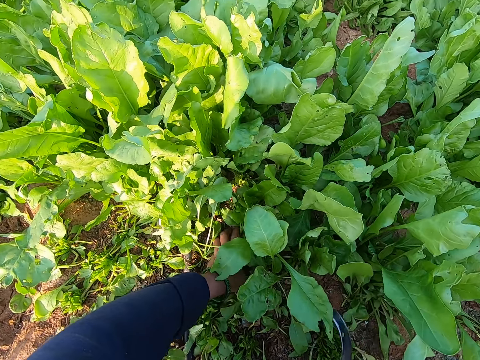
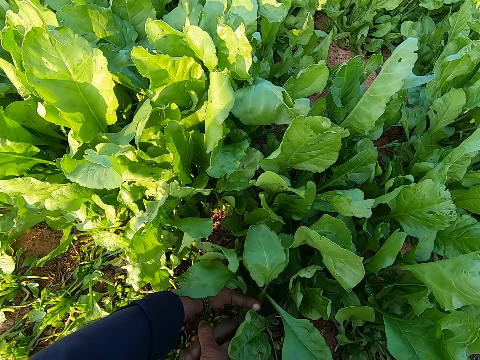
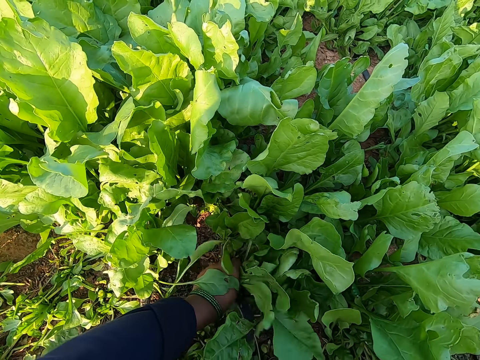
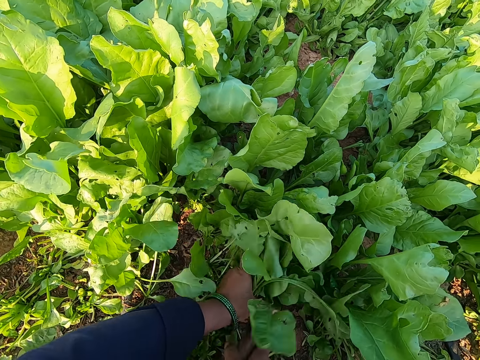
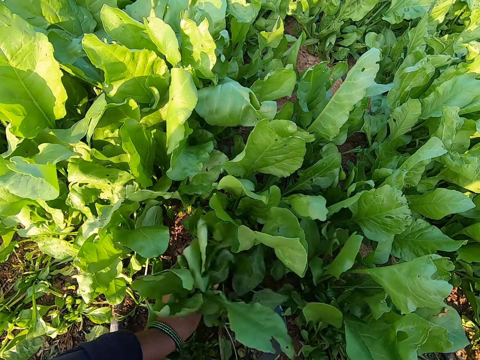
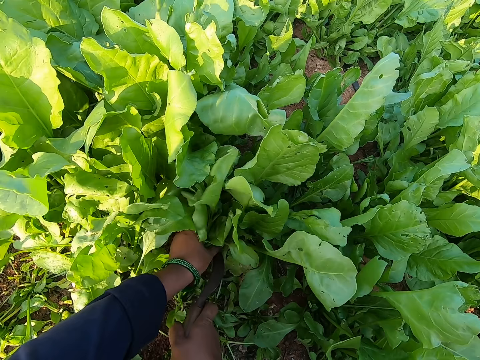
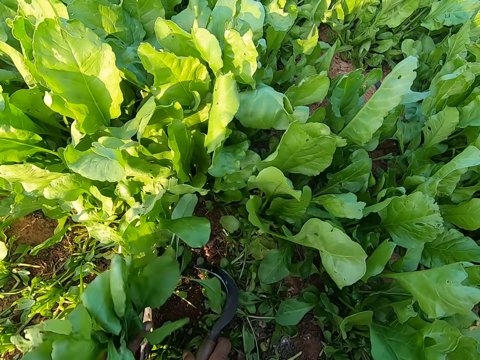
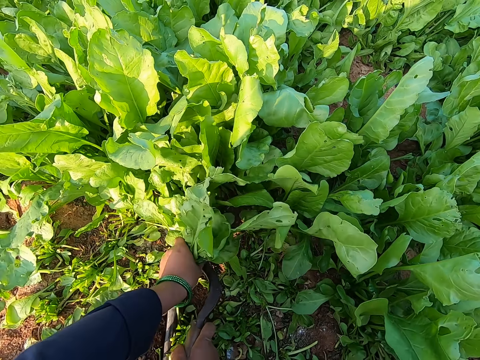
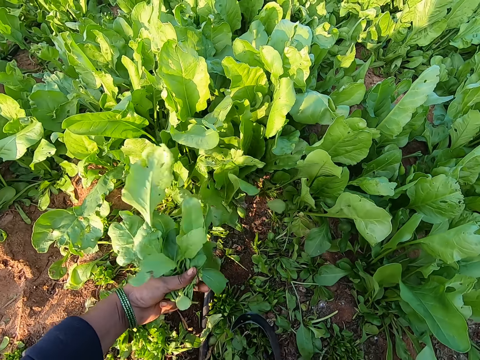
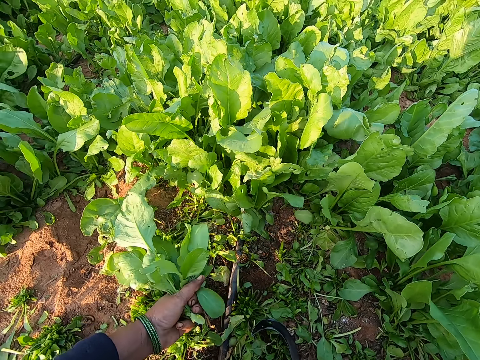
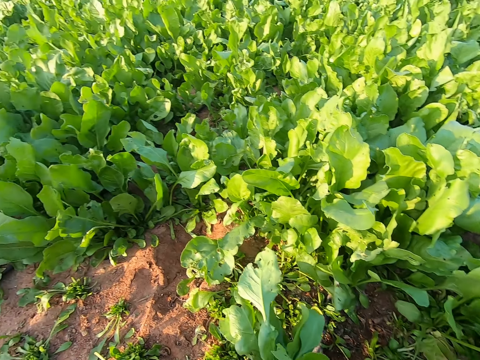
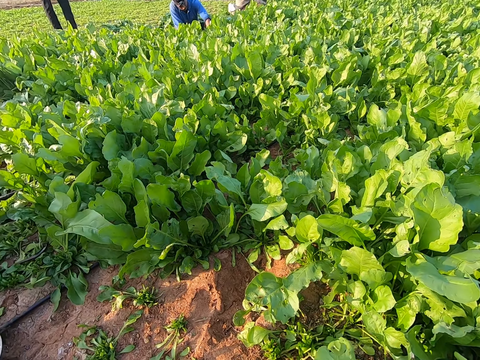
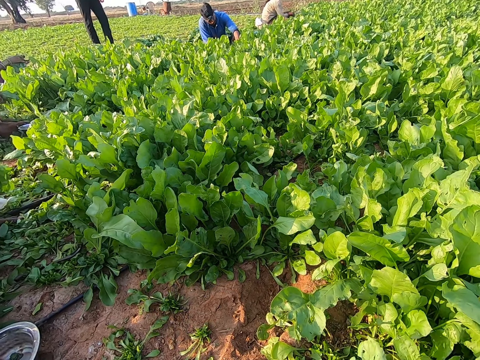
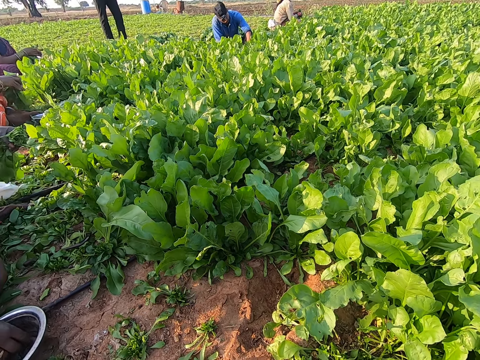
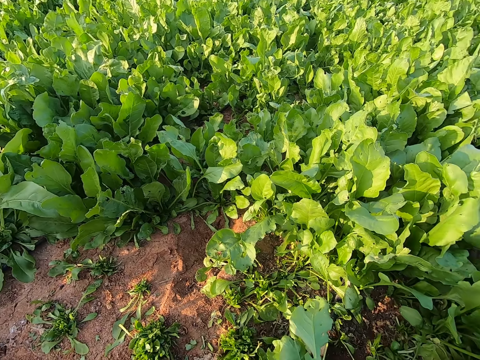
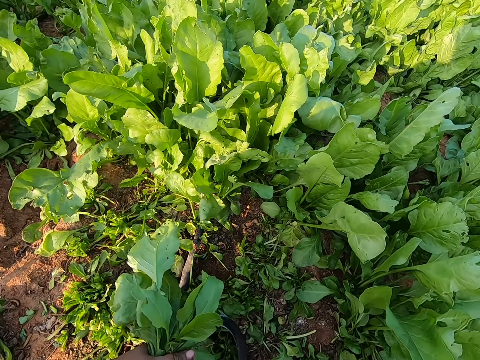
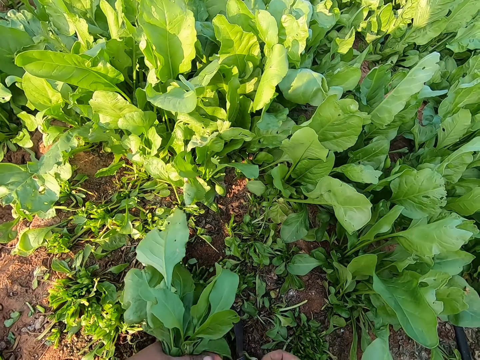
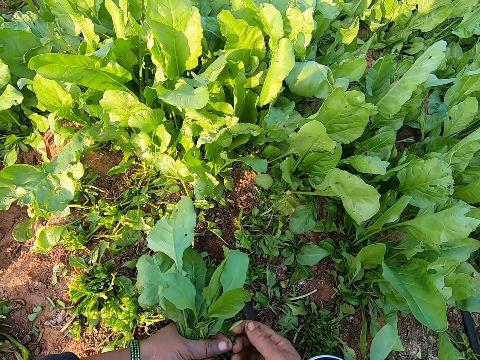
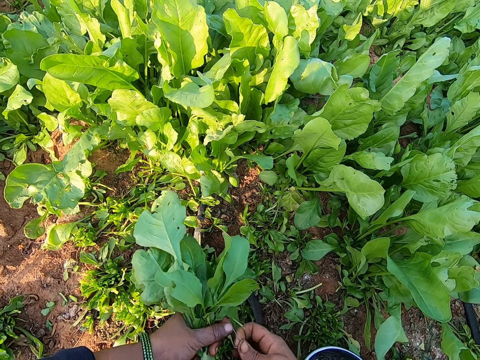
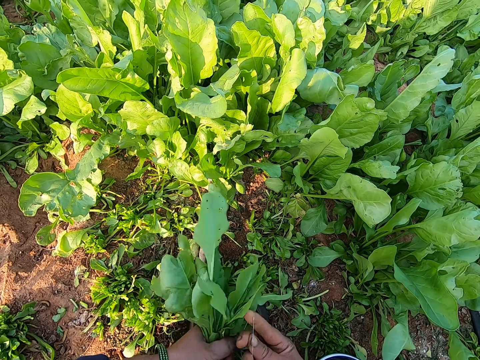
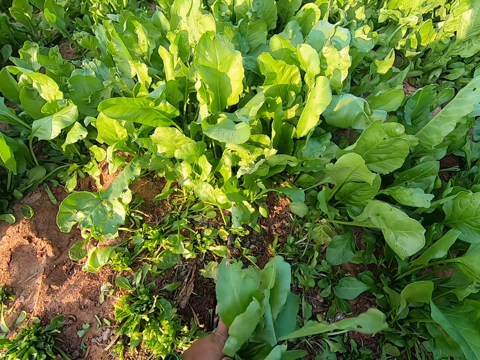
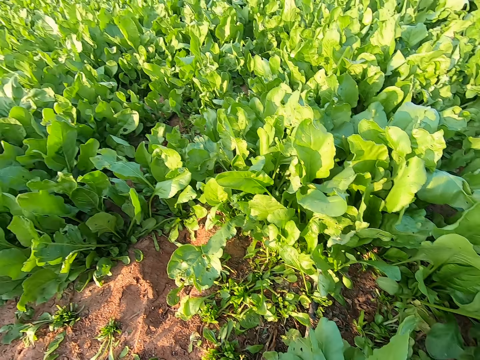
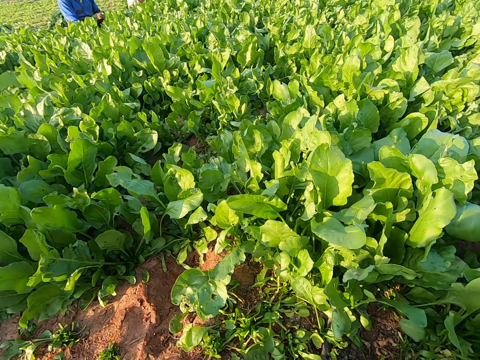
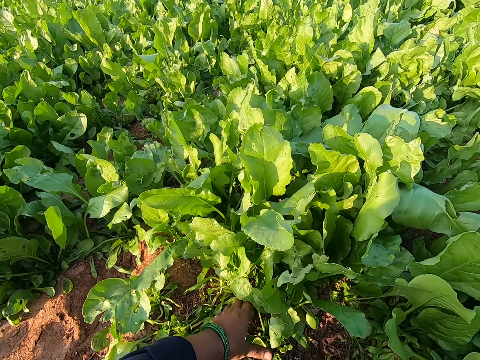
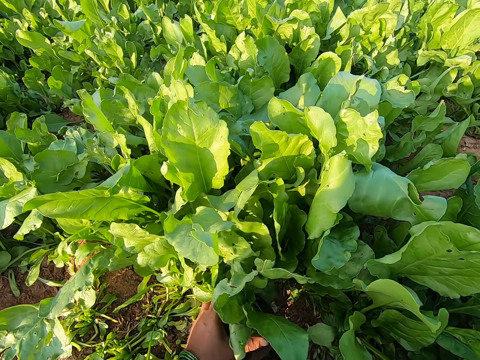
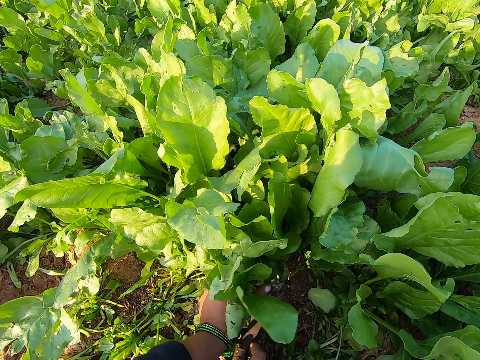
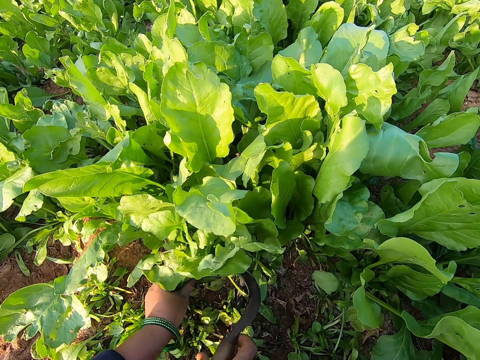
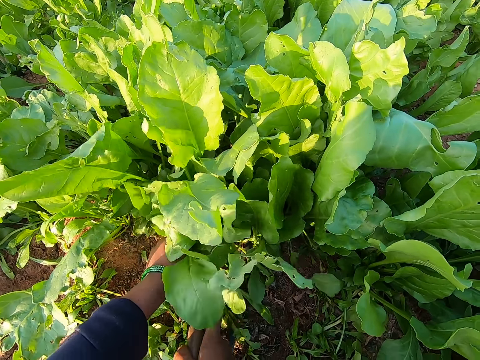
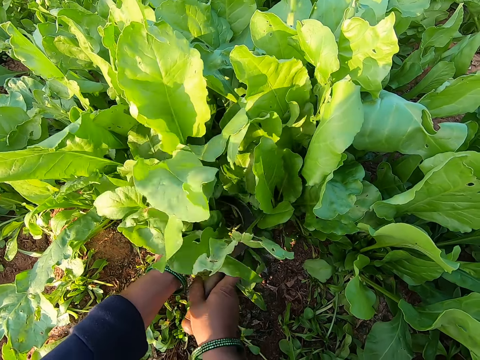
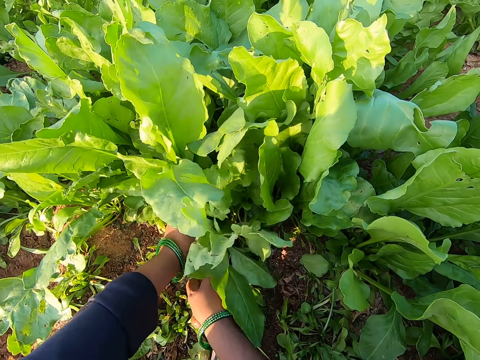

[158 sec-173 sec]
The camera wearer picks the hand sickle from the ground with her right hand. She plucks some vegetables from the ground with her left hand and the hand sickle in her right hand. She drops the hand sickle on the ground with her right hand. A lady responds to the camera wearer. The women pluck vegetables from the ground with their hands. A man converses with the camera wearer. The camera wearer rolls a rubber band around the vegetables with both hands. She drops the vegetables on the ground. She plucks some vegetables from the ground with her left hand and the hand sickle in her right hand. She converses with the man and another man.

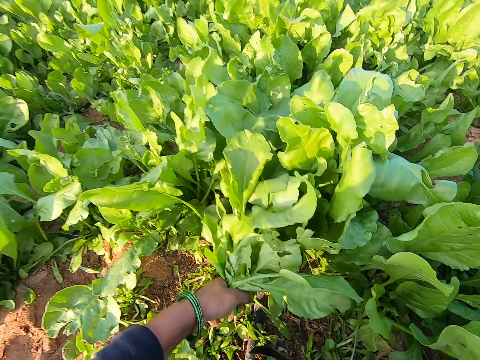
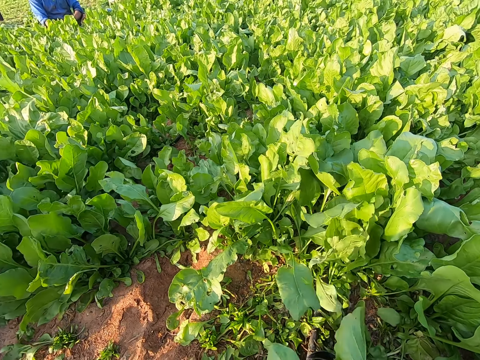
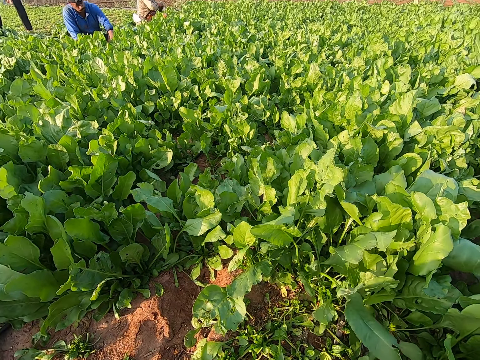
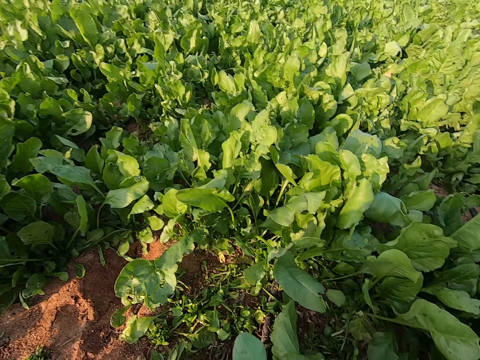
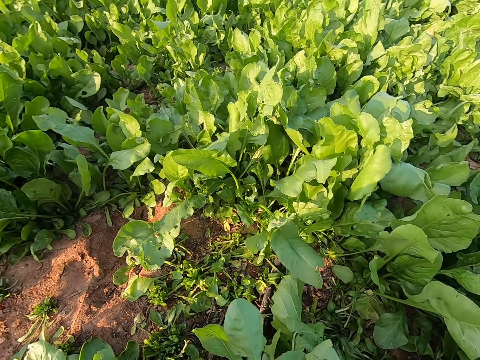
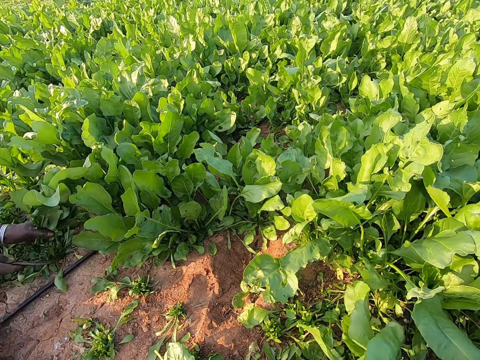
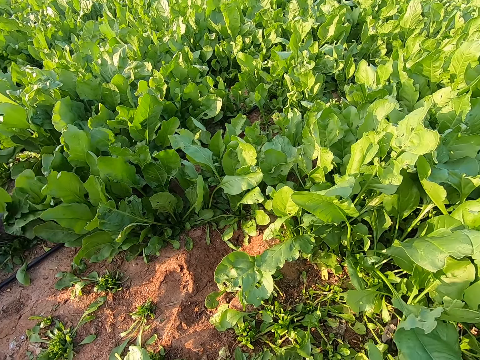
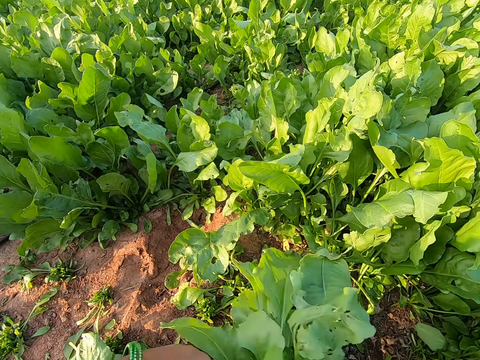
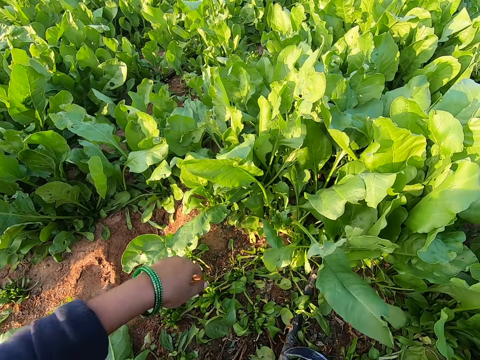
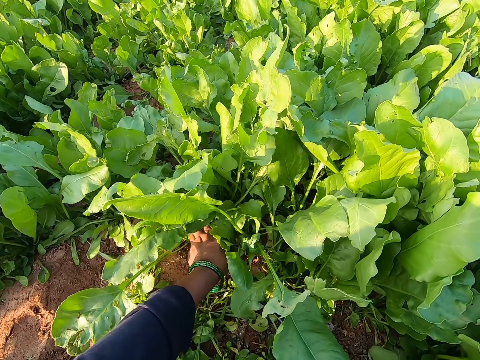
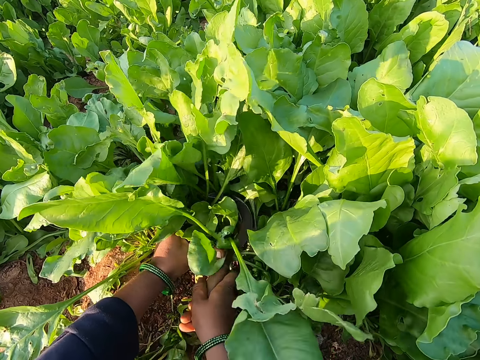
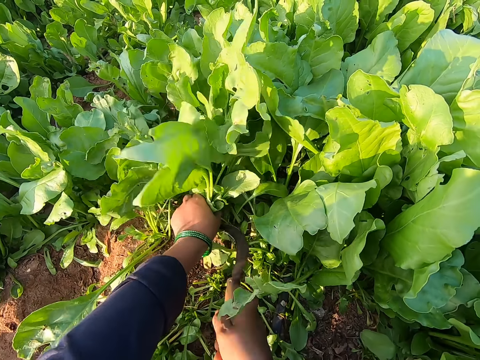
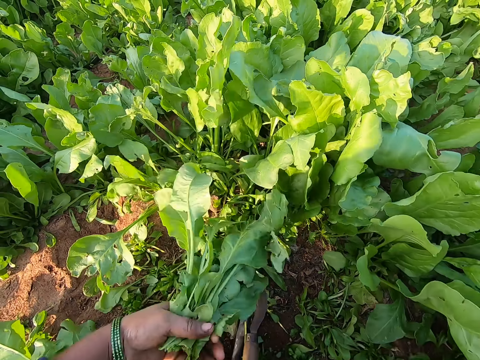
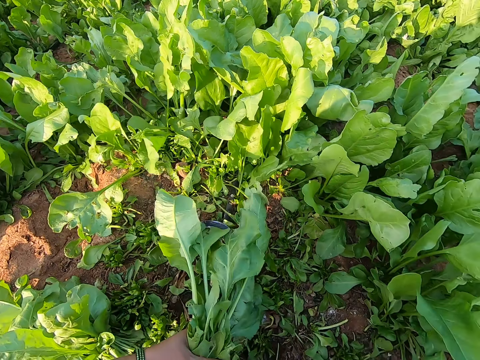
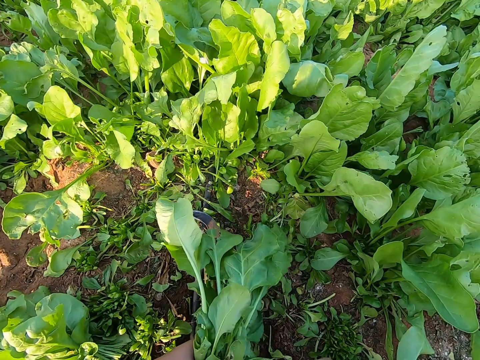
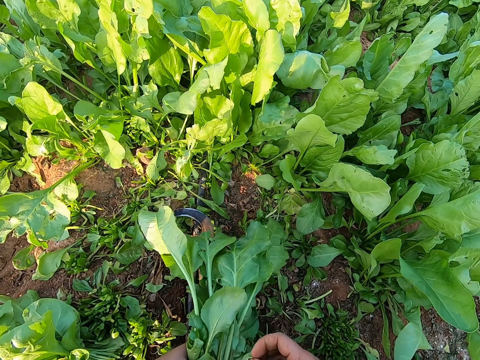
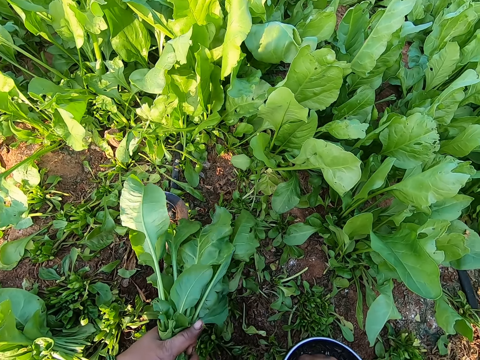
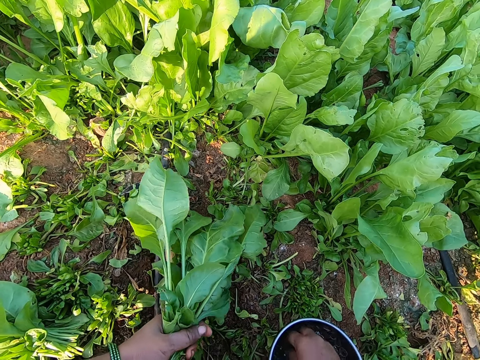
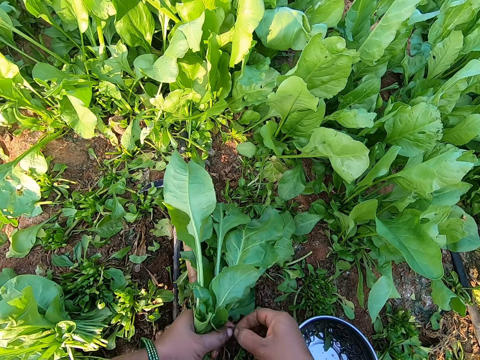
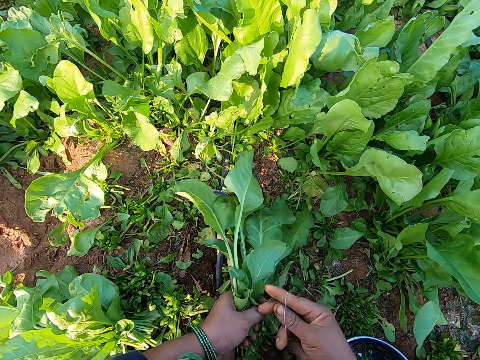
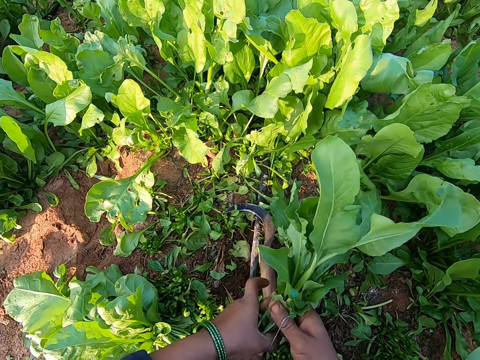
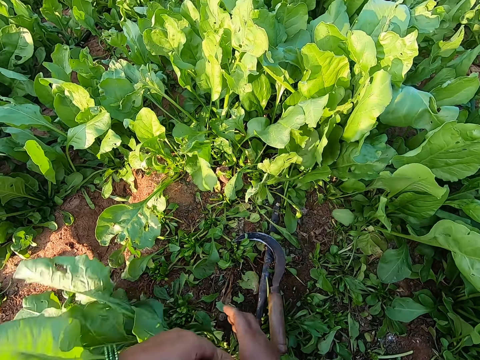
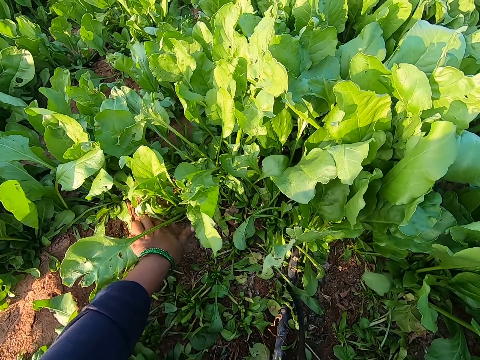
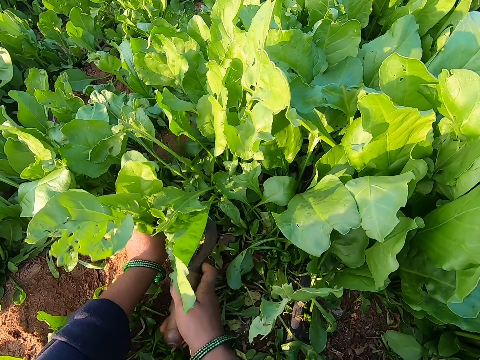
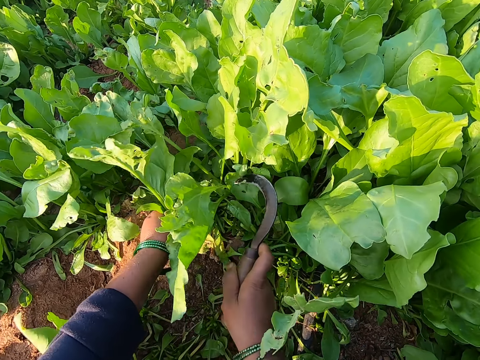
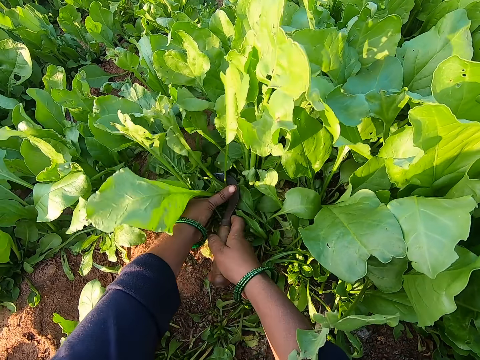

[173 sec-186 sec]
The camera wearer drops the garden sickle or hand sickle. A woman plucks vegetables from the ground with the hand sickle in her hands. The camera wearer drops the vegetables on the ground. She plucks some vegetables from the ground with her left hand and the hand sickle in her right hand. She drops the hand sickle on the ground with her right hand. She converses with a man, another man and a lady. She ties the vegetables with a rubber band. She picks a rubber band from the bowl with her right hand. She rolls the rubber band around the vegetables with both hands. She drops the vegetables on the ground with her left hand. She picks the hand sickle from the ground with her right hand. She plucks some vegetables from the ground with her left hand and the hand sickle in her right hand.
